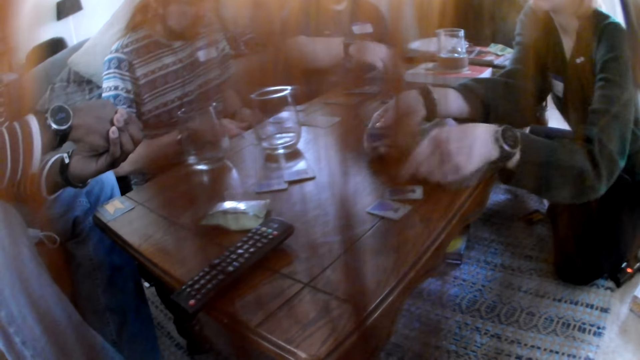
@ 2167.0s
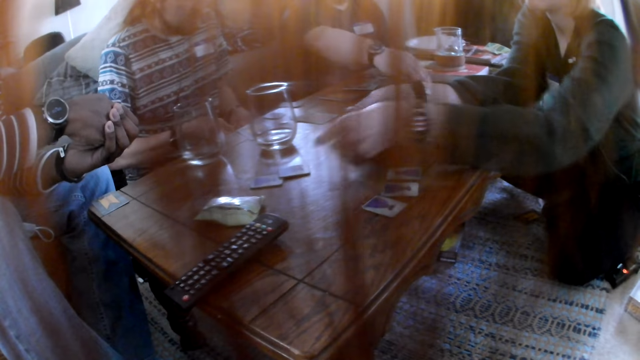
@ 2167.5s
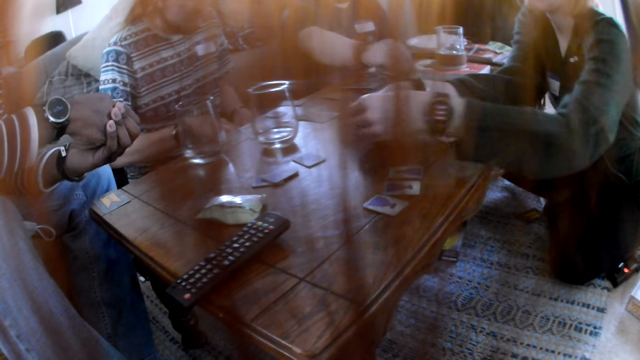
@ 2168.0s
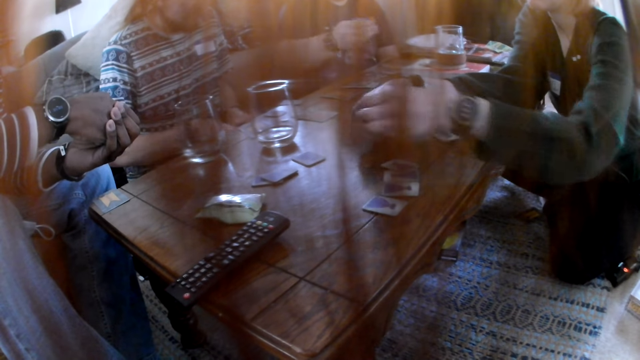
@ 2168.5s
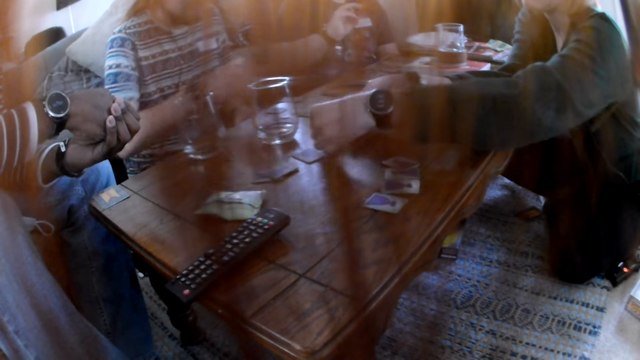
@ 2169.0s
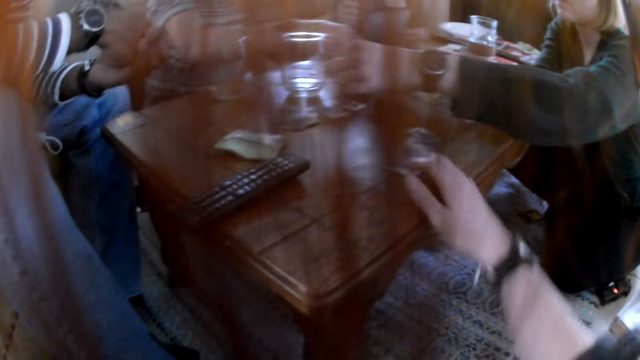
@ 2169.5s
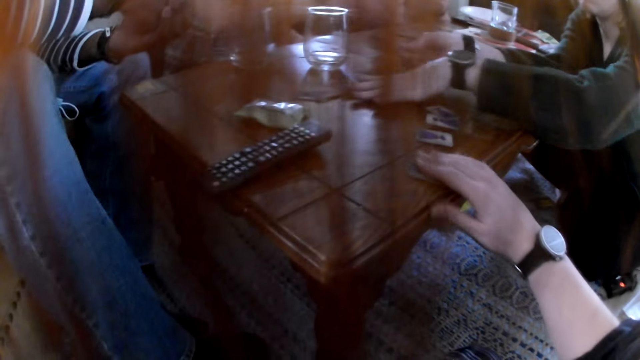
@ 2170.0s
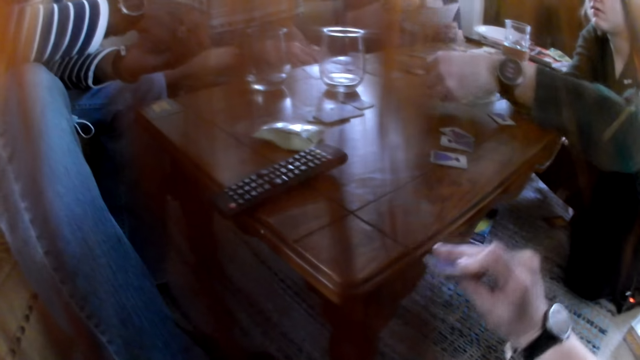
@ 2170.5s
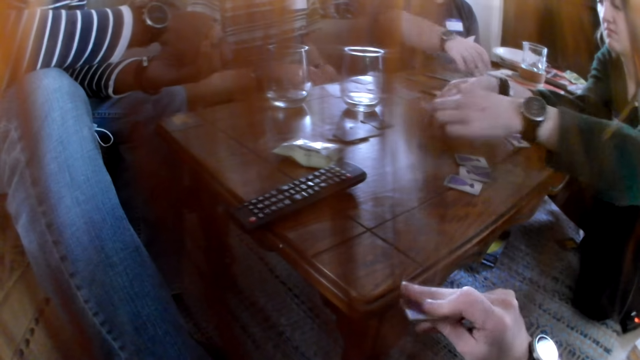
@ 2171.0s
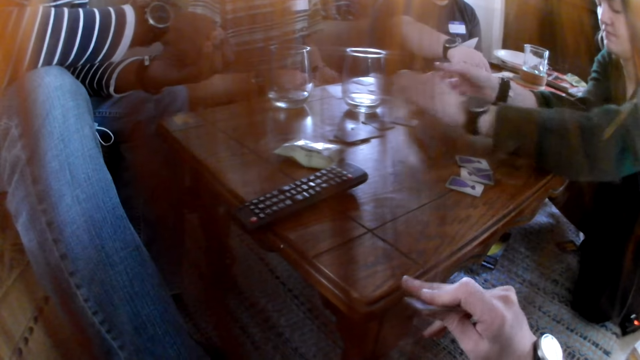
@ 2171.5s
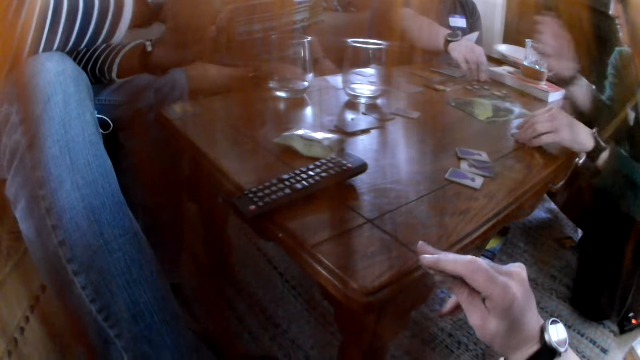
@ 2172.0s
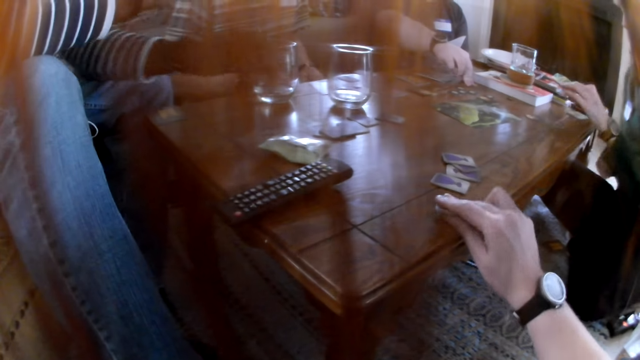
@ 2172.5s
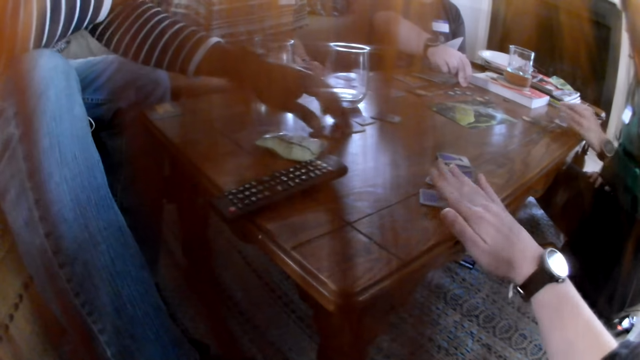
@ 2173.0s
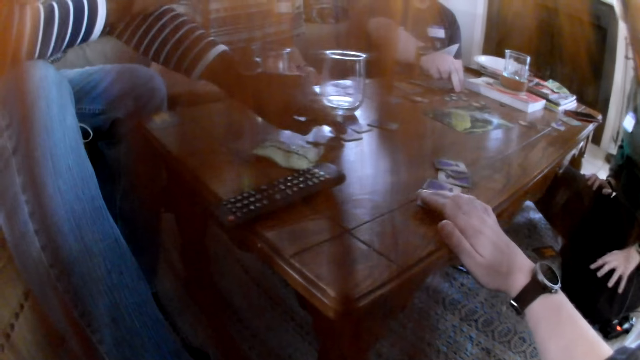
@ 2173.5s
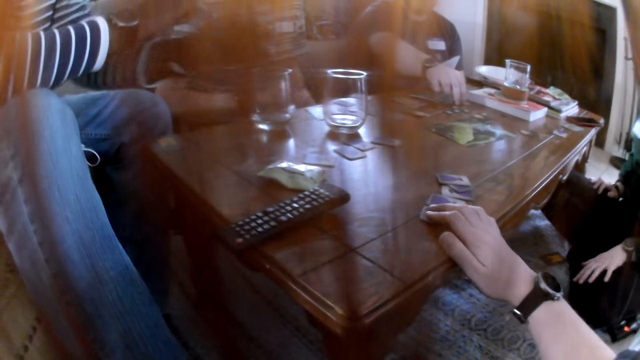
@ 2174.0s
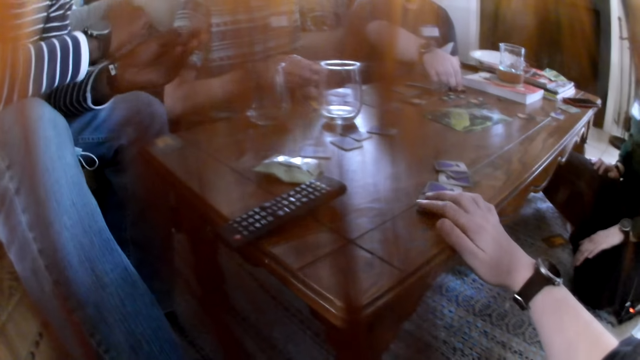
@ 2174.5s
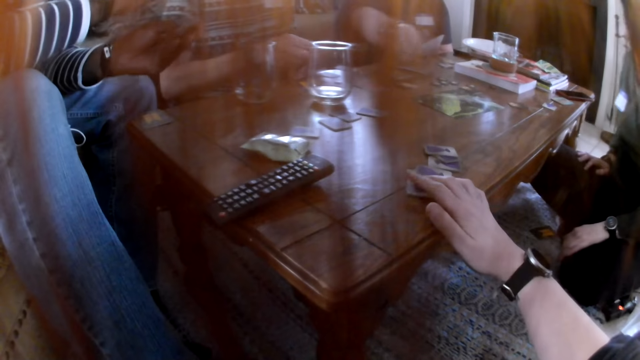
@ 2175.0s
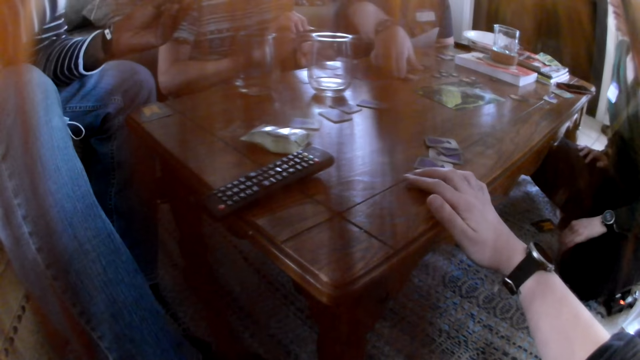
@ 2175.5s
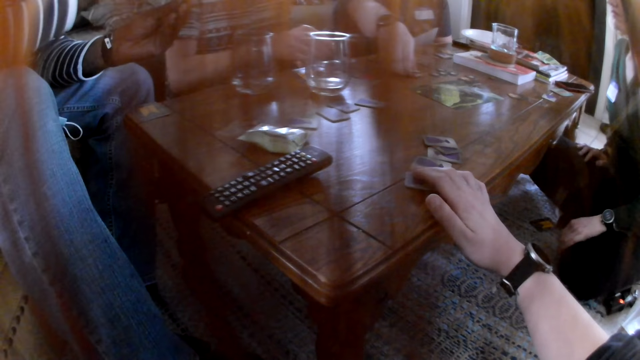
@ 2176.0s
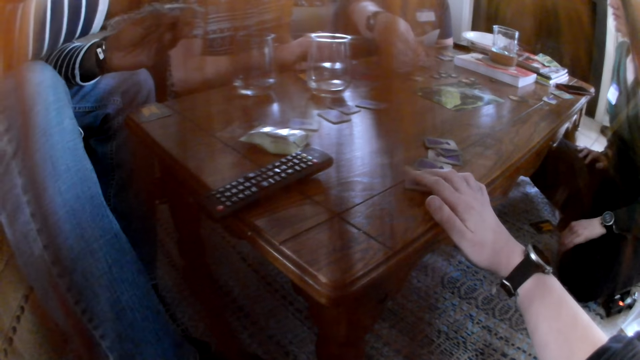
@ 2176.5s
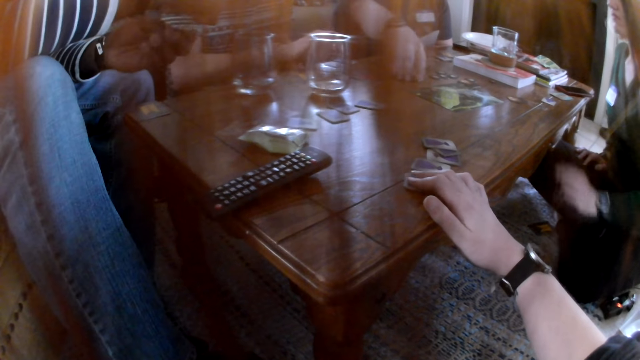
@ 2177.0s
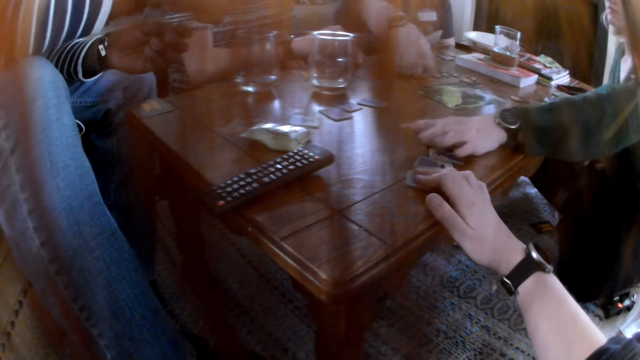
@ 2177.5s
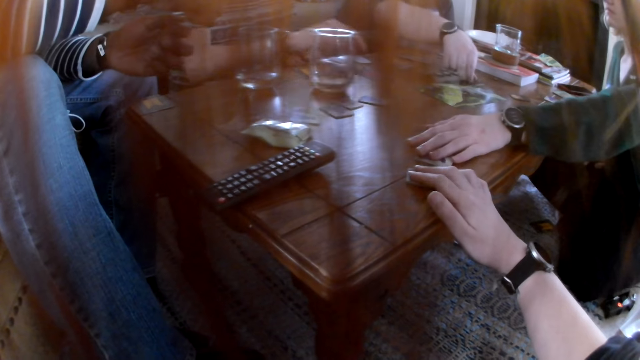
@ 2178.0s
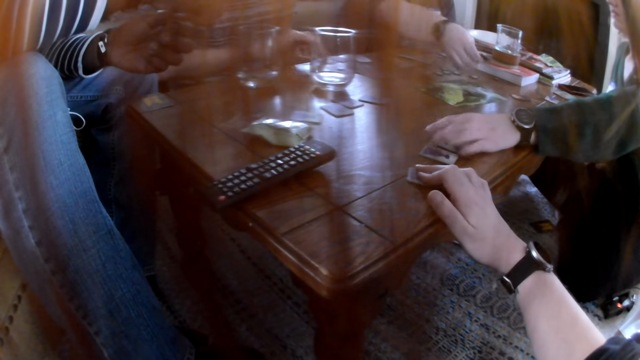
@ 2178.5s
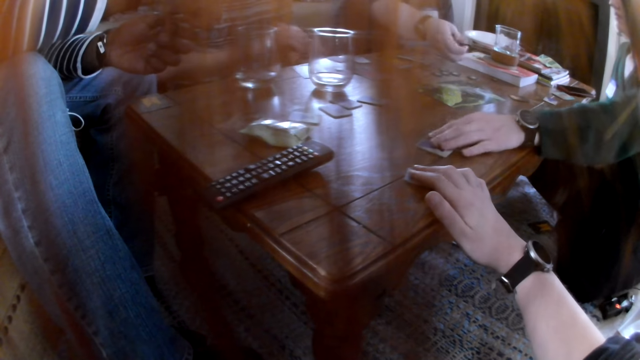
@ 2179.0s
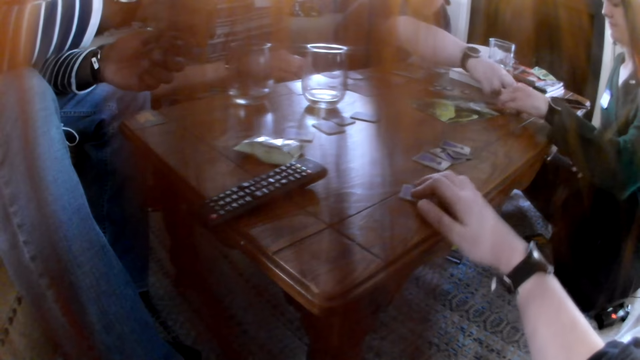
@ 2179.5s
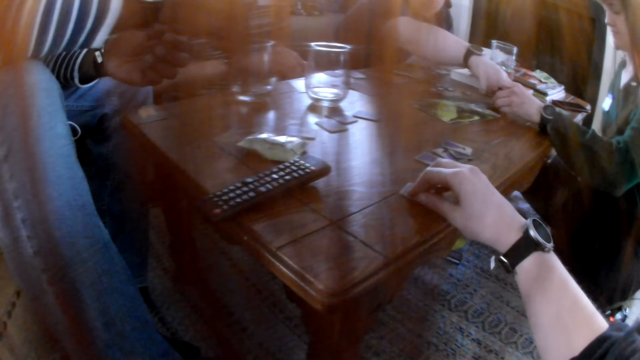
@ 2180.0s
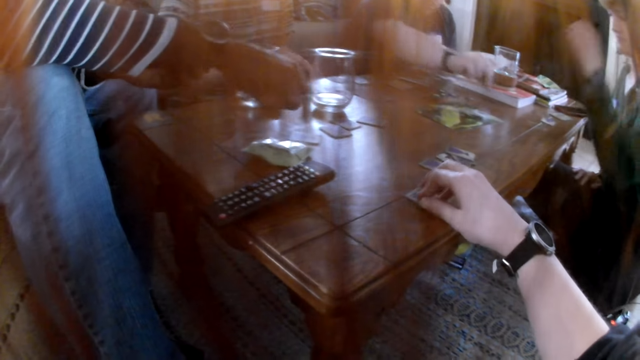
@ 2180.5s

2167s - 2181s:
A man picks a chip from the table with his left hand. The camera wearer picks a card from the table with her right hand. A woman picks a card from the table with her left hand. The camera wearer drops the card on the table with his right hand. The woman drops the card on the table with her left hand. Another man picks a card from the table with his left hand. The camera wearer taps a finger on the table. Another man picks a card from the table. Another man picks a card from the table with his right hand, places a card on the other, and lifts the cards from the table. Another woman picks a card from the table with her left hand and moves the cards on the table. The man picks a card from the table.

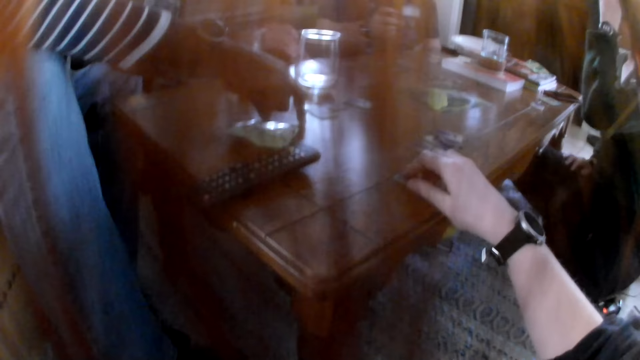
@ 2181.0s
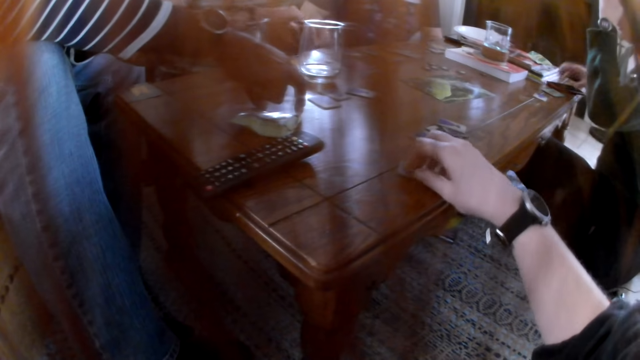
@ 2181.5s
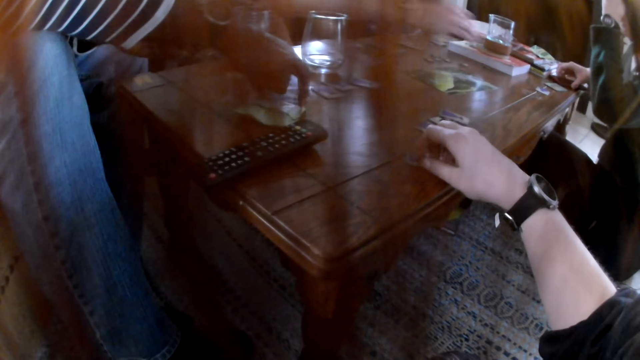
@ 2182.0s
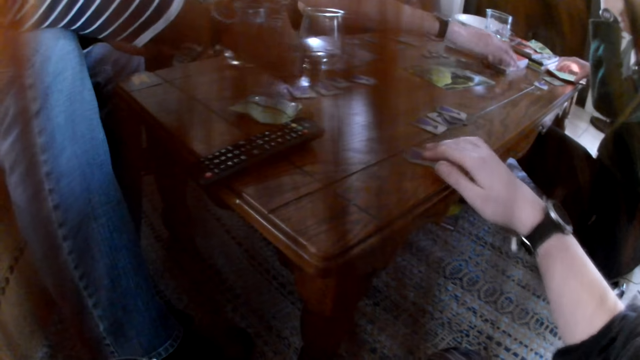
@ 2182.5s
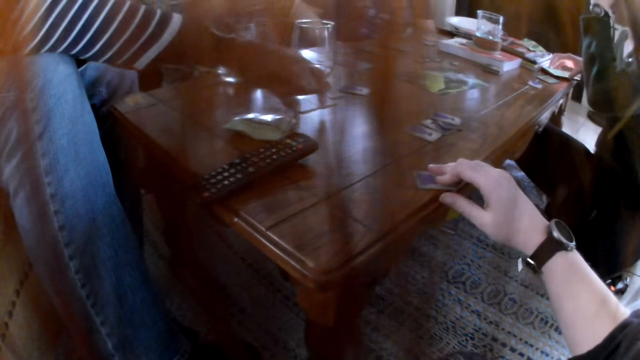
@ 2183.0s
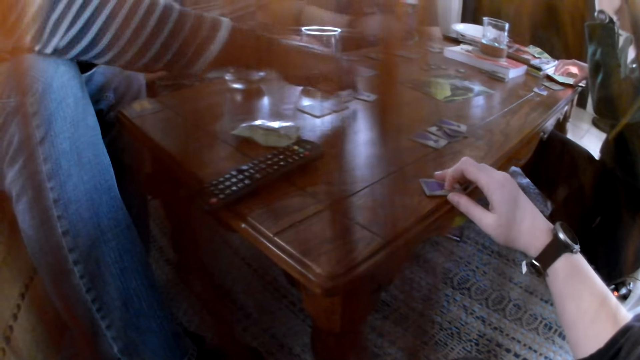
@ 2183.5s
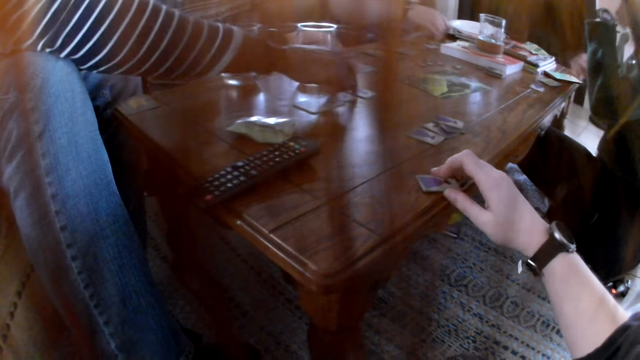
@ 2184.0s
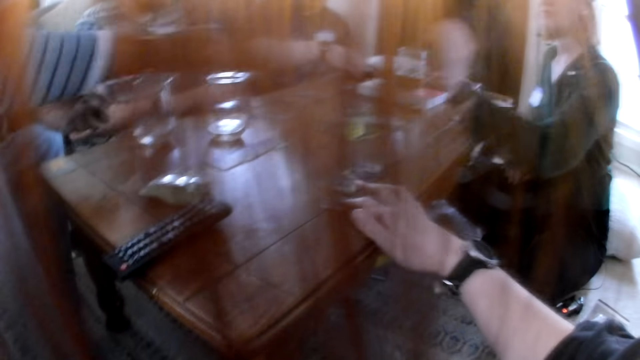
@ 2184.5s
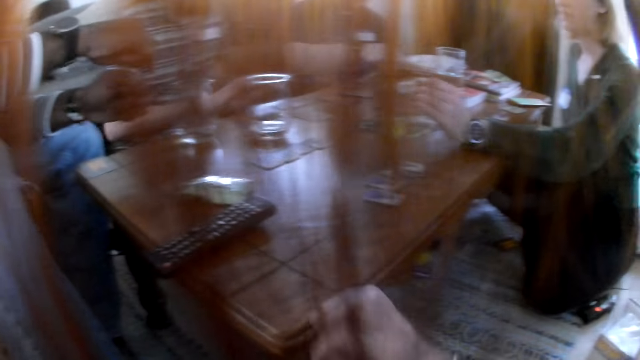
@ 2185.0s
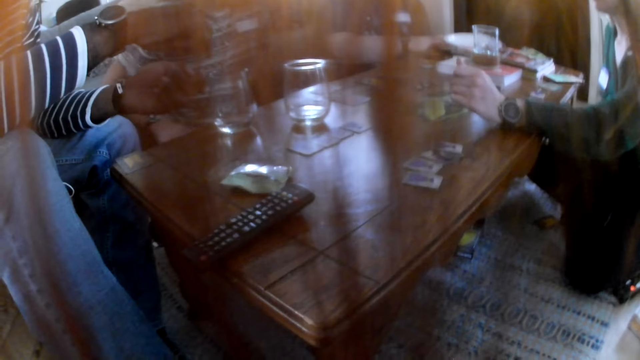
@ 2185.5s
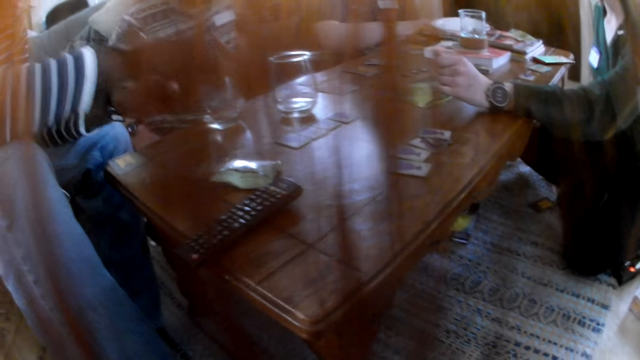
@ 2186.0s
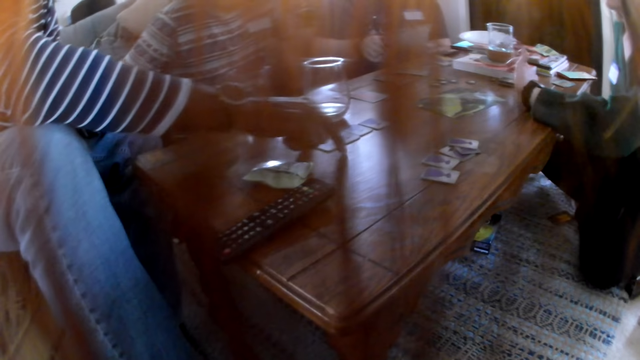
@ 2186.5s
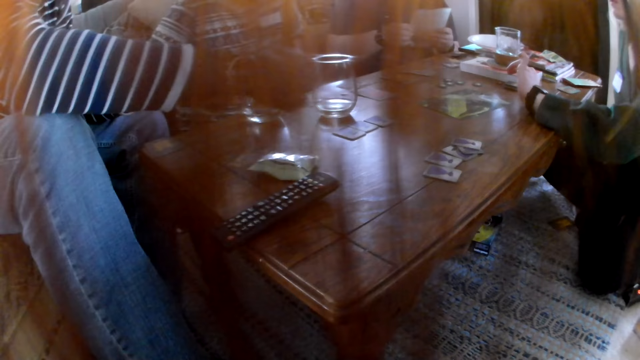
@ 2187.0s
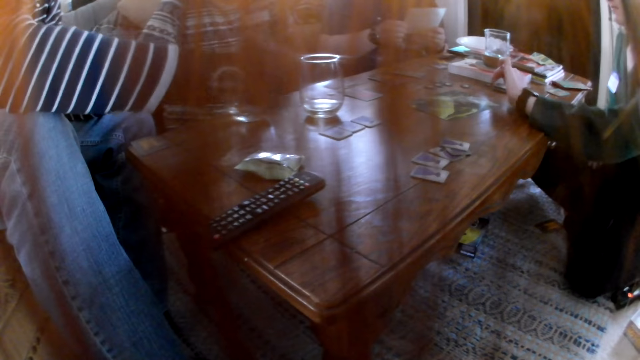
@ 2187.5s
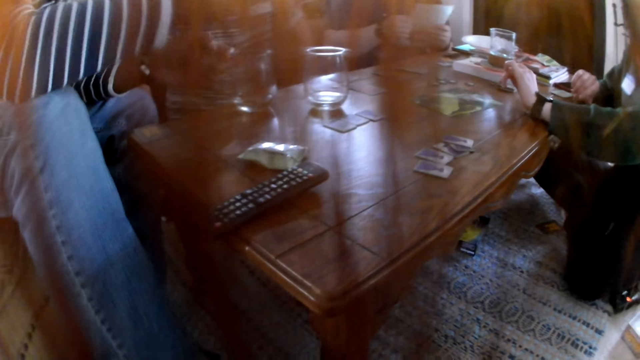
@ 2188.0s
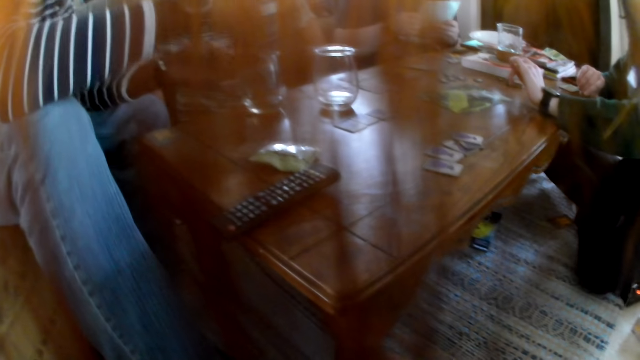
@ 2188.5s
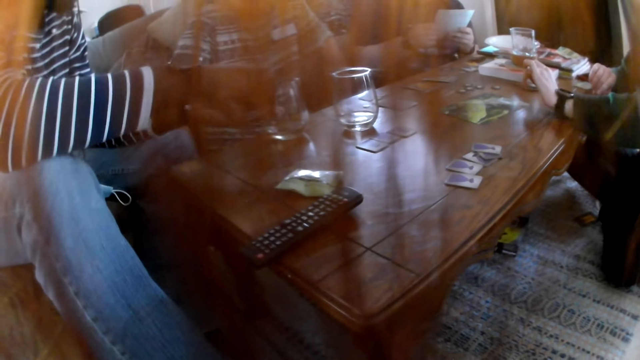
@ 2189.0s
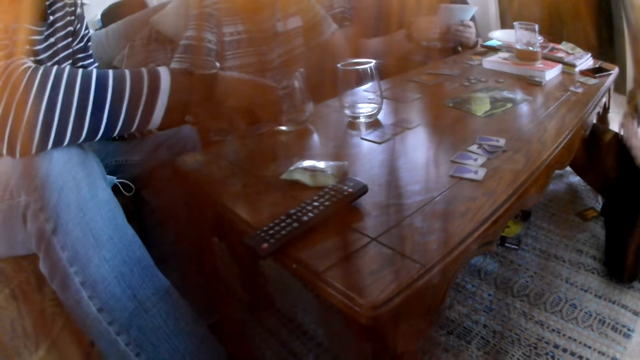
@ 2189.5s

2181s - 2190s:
A man drops a token in his right hand onto the table. Another man moves a card on the table with his right hand and holds the card on the table. The camera wearer looks around the table. The other man picks a card from the table with his right hand. The camera wearer looks around the table.
